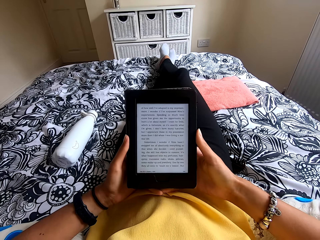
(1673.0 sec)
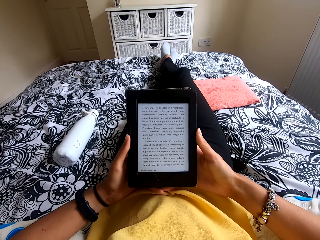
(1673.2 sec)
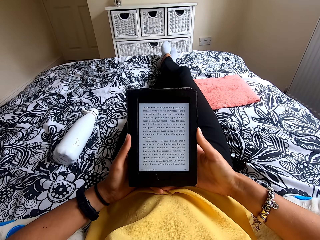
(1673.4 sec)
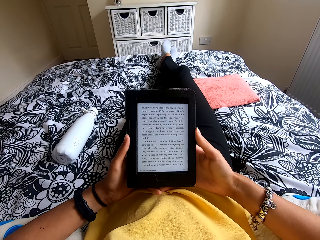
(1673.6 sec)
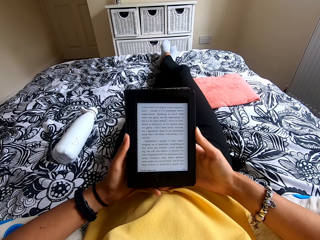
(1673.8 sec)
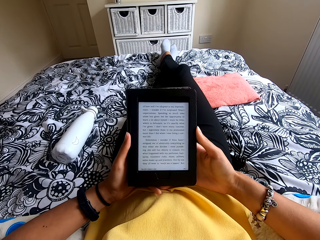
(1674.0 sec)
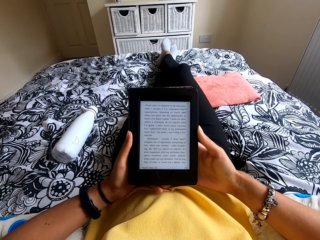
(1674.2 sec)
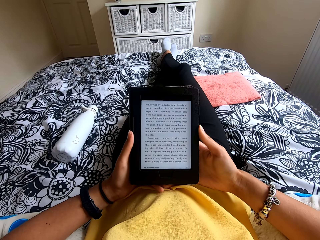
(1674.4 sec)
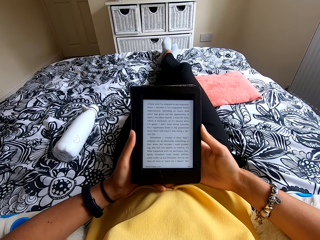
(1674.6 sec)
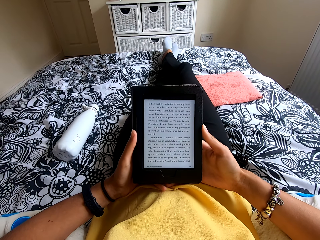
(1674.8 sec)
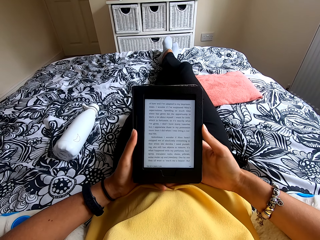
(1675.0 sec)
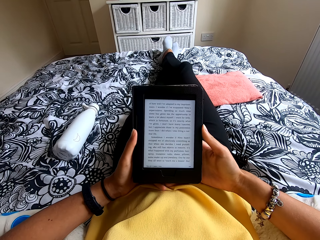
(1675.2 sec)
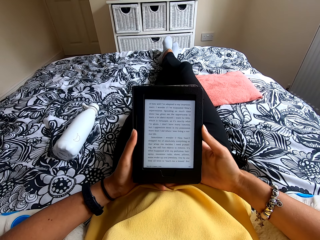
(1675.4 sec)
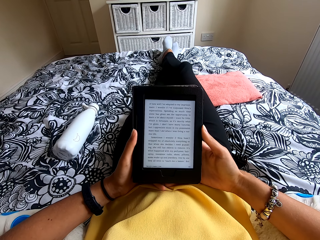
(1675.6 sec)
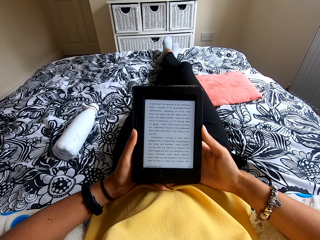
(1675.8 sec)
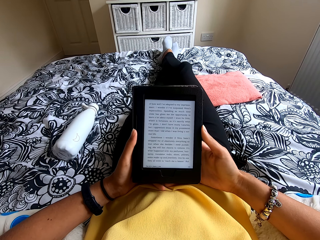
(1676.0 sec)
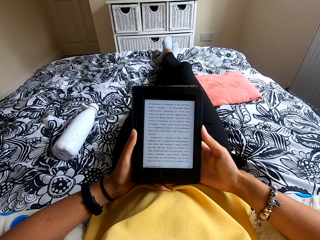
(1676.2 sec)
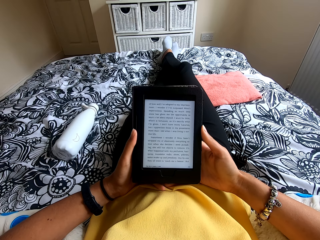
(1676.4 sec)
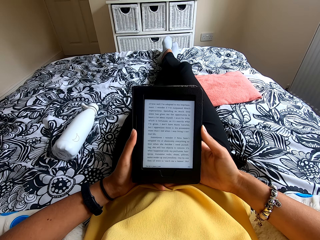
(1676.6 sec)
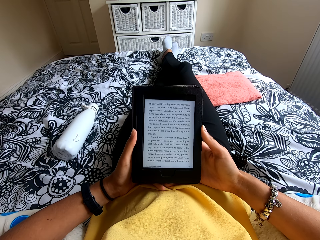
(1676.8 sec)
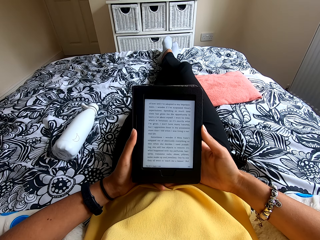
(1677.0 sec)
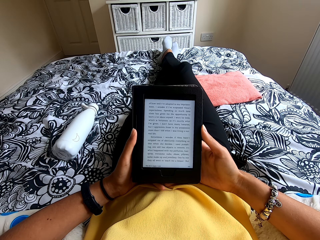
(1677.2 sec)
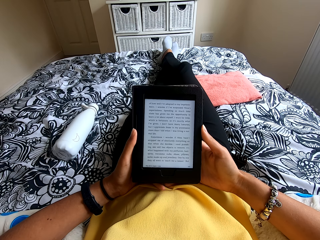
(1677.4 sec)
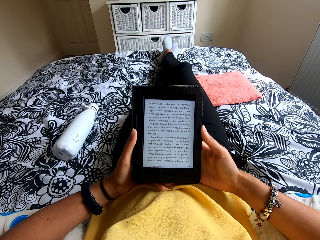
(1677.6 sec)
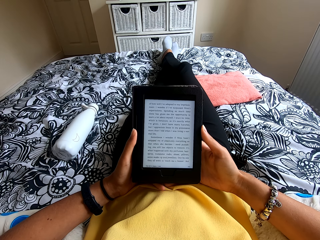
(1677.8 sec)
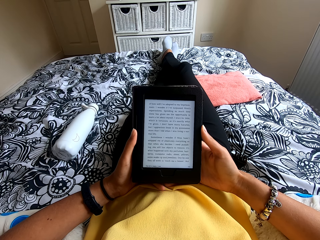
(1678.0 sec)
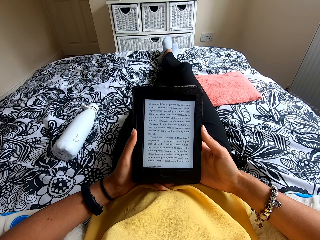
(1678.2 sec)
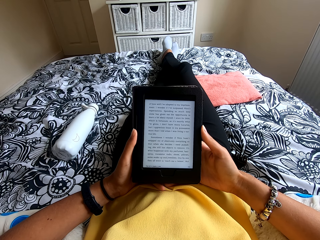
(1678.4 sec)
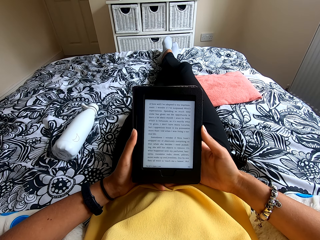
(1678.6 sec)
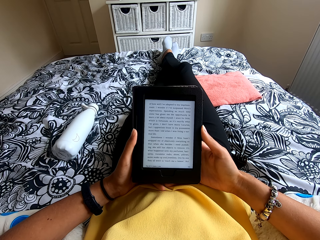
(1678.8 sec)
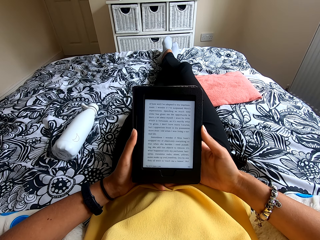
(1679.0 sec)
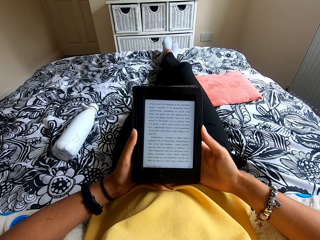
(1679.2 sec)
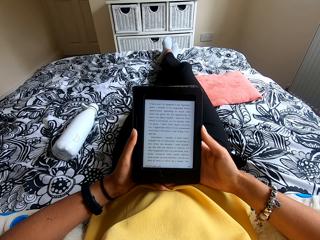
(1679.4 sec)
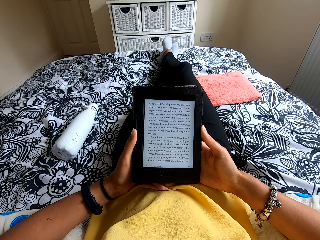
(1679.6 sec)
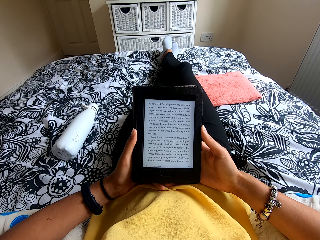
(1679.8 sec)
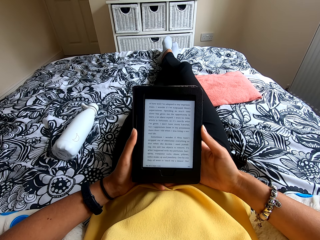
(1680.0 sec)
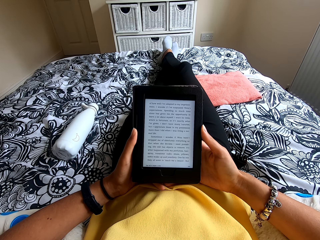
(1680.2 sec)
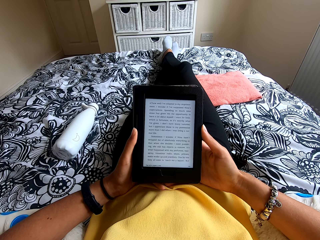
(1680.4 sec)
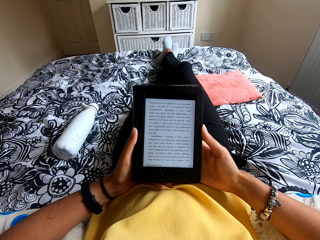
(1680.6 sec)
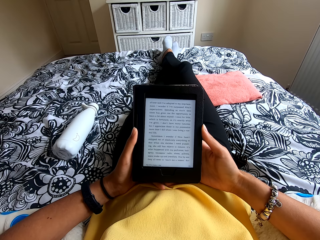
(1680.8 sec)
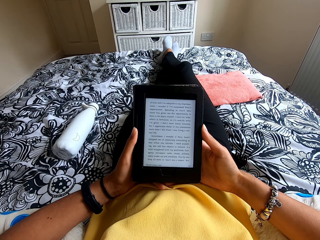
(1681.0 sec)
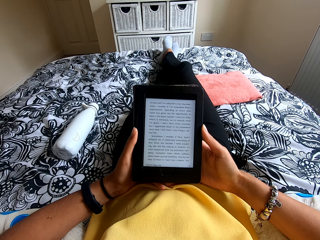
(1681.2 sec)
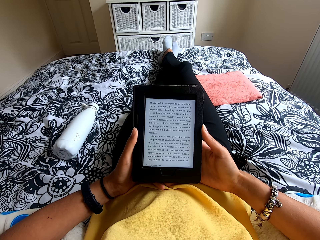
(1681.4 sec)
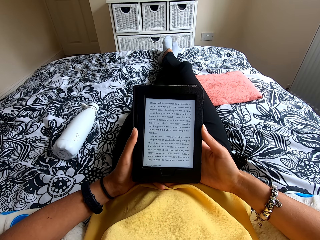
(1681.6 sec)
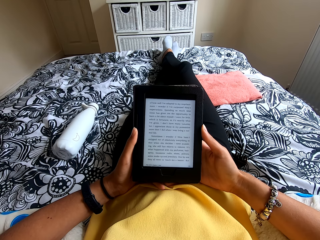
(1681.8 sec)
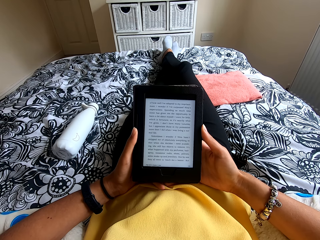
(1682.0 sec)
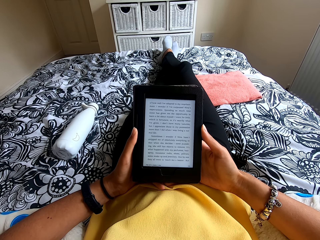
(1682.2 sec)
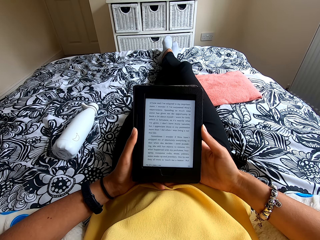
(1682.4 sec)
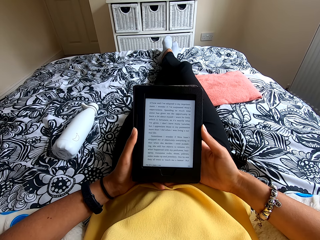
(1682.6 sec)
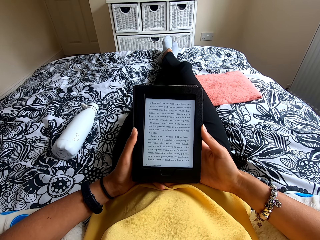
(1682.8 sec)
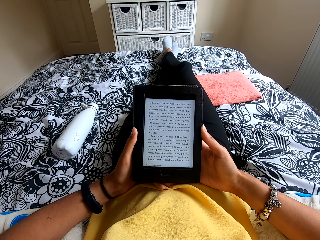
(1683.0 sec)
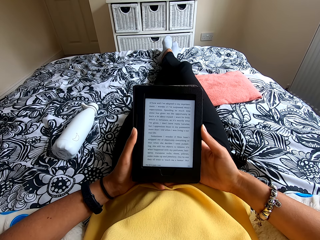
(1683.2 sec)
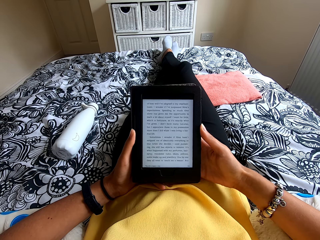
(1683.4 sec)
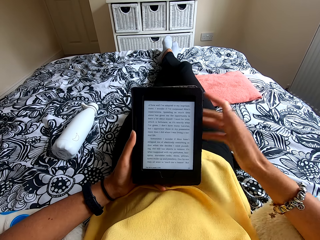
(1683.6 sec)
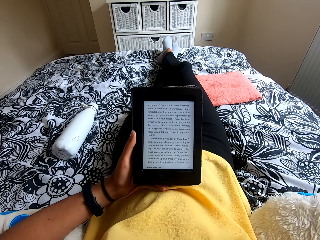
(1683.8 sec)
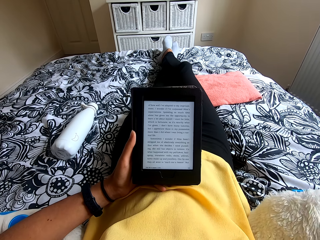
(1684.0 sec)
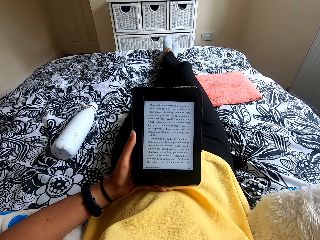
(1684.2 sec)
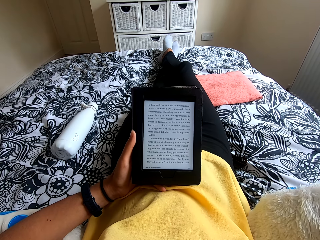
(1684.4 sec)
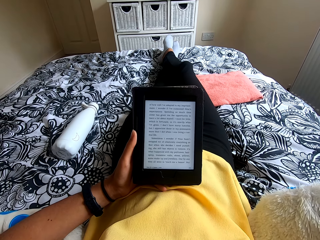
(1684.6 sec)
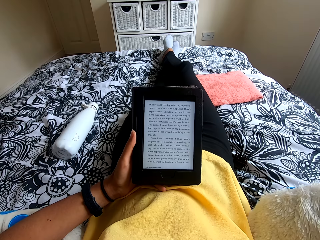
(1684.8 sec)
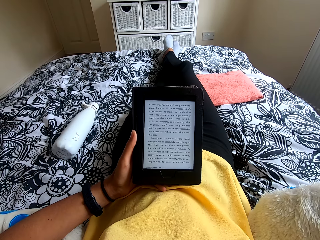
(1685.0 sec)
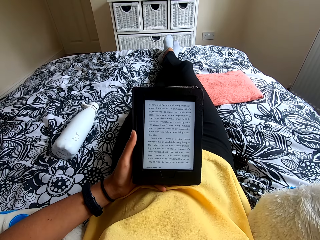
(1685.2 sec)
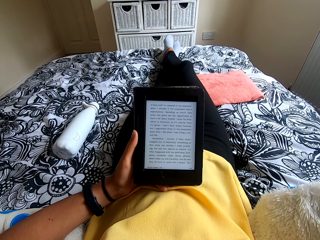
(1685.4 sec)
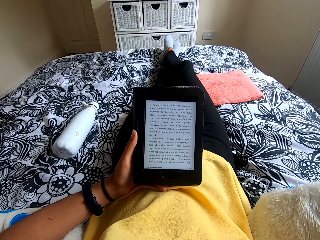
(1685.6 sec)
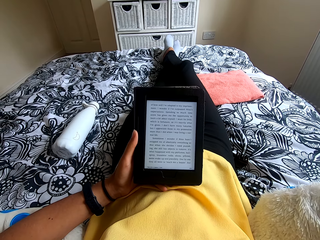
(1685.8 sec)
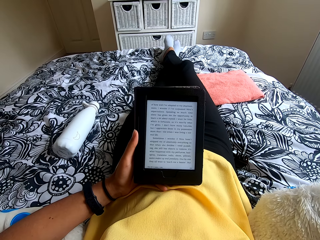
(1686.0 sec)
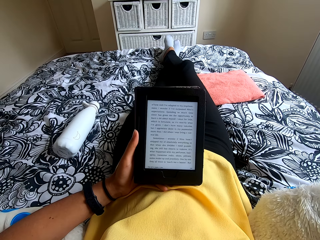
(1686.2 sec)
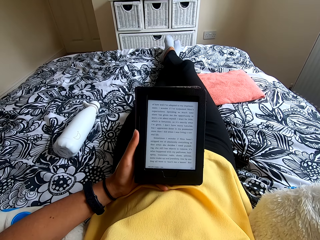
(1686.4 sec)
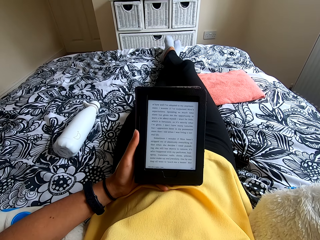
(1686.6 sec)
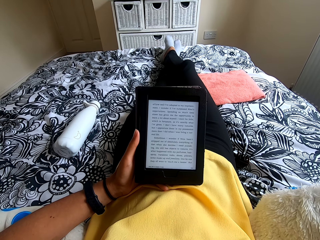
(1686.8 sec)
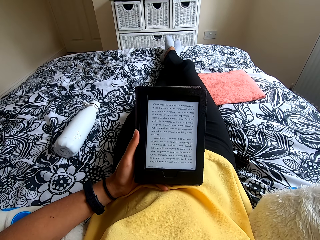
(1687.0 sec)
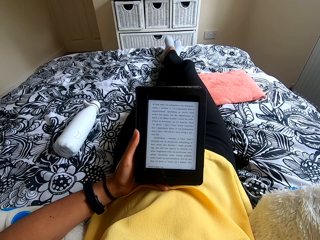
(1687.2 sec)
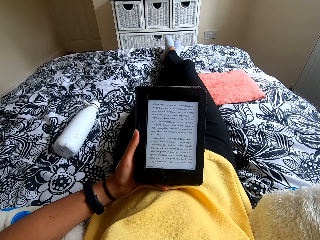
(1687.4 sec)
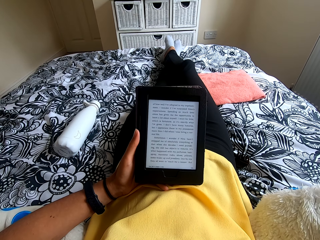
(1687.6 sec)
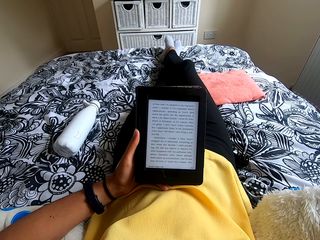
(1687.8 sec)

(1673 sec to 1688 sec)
The camera wearer reads the ebook reader. She moves the hand to the head and scratches her head.

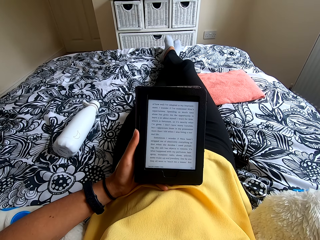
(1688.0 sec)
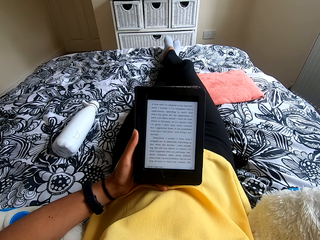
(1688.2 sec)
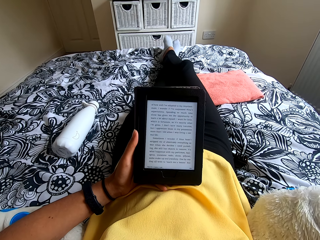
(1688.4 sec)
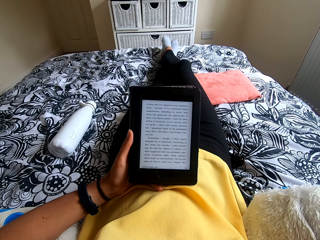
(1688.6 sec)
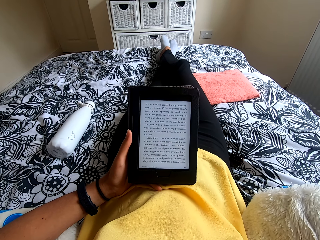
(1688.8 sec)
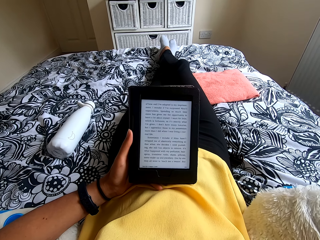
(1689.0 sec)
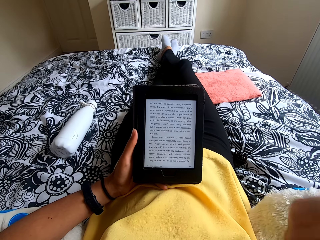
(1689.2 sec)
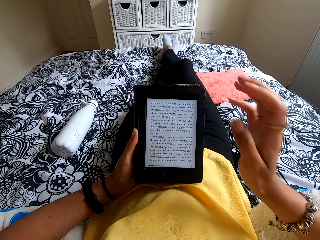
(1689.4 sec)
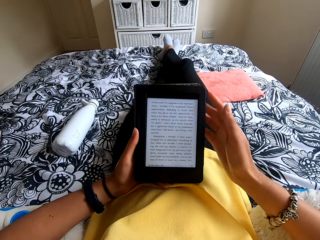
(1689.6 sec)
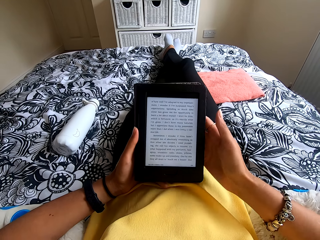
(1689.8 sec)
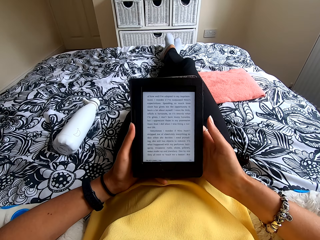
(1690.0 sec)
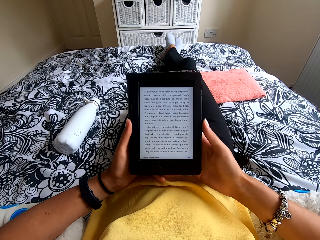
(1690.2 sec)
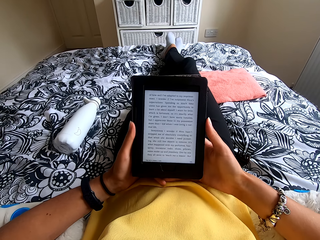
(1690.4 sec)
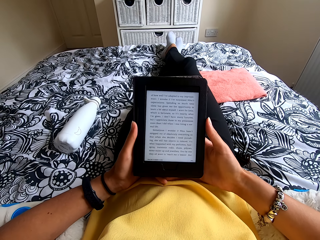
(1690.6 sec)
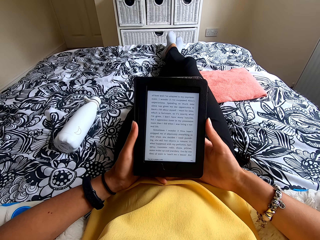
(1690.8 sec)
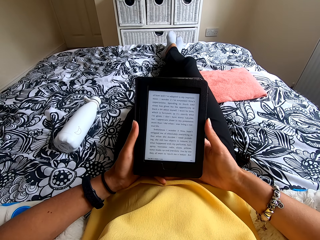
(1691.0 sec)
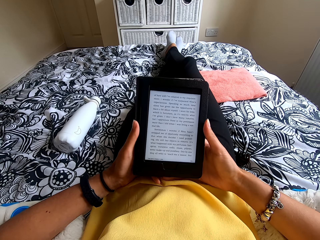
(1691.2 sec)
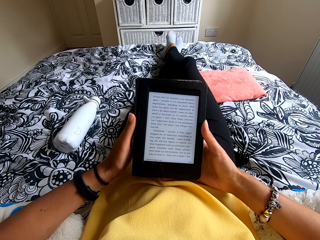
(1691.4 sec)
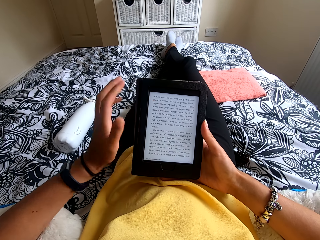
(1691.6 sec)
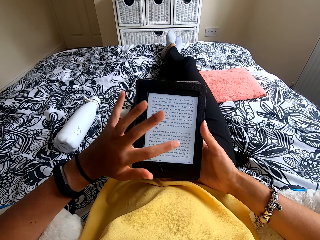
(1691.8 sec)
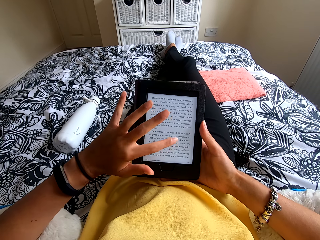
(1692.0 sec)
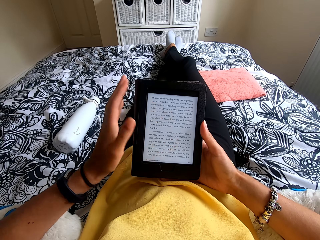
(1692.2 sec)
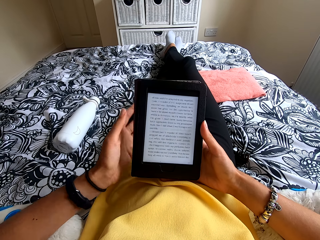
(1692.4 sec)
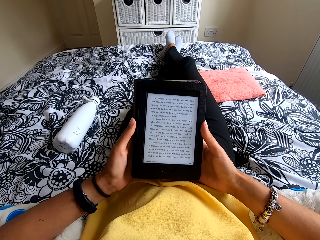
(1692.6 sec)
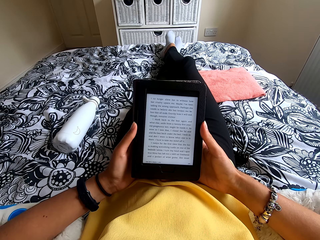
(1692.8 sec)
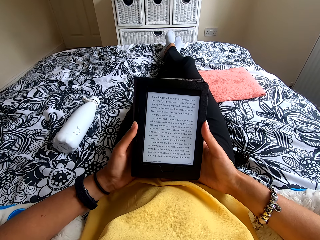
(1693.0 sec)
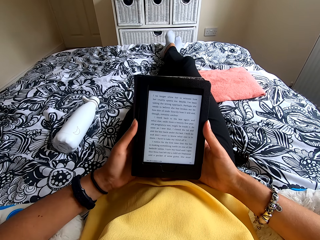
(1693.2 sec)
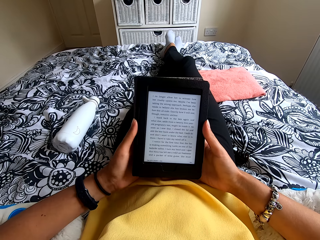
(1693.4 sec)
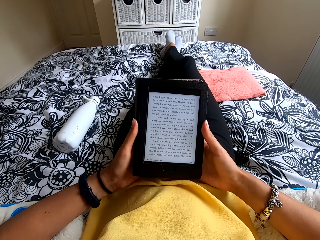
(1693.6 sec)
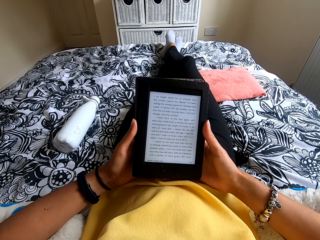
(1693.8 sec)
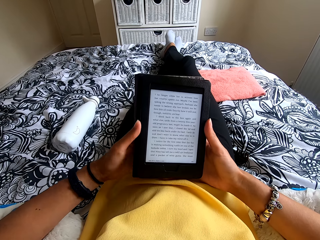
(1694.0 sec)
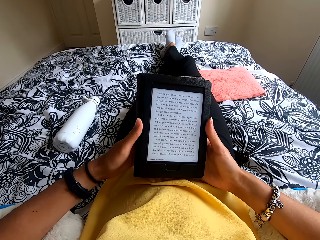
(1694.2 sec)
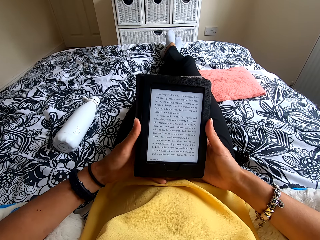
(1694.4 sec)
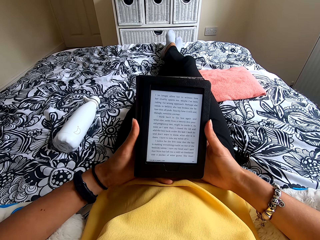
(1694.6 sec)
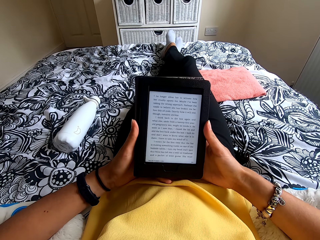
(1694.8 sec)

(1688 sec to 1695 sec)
The camera wearer holds an ebook reader or tablet with both hands and reads the ebook reader. They press the ebook reader. They hold the tablet.
